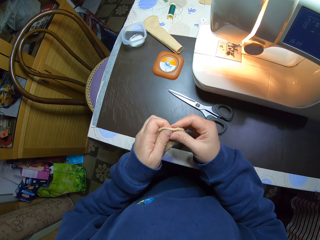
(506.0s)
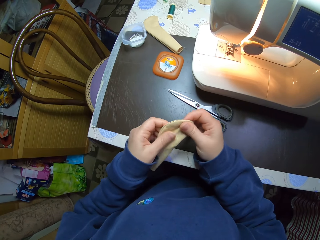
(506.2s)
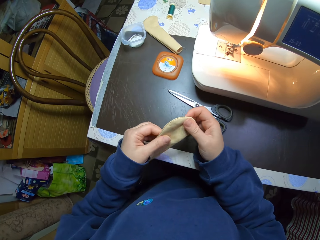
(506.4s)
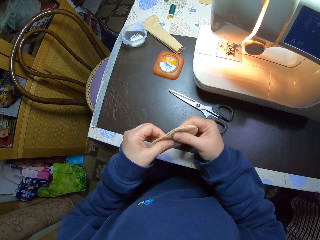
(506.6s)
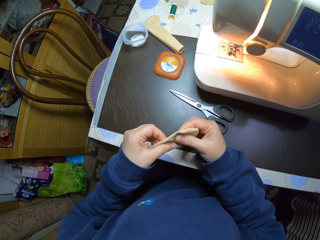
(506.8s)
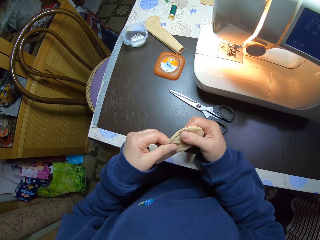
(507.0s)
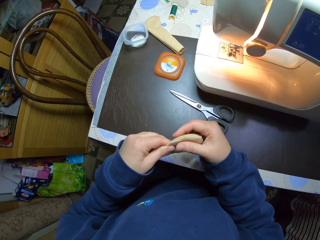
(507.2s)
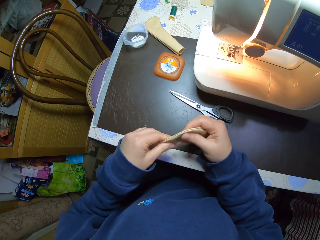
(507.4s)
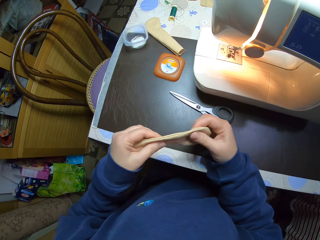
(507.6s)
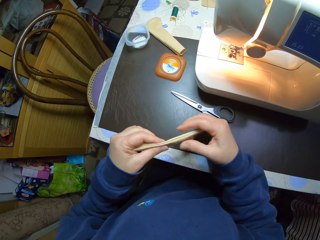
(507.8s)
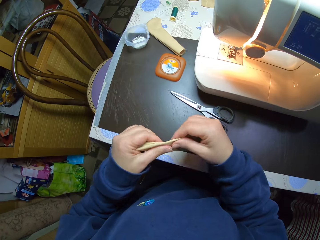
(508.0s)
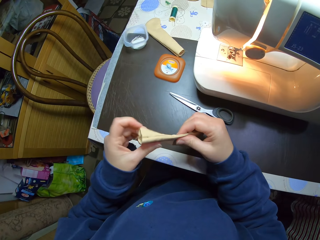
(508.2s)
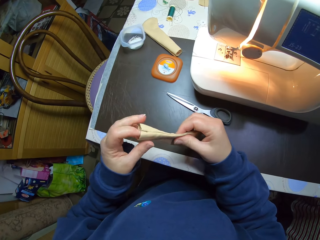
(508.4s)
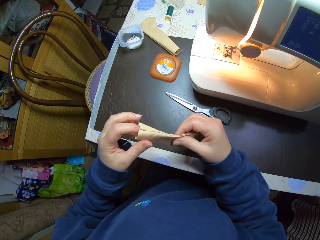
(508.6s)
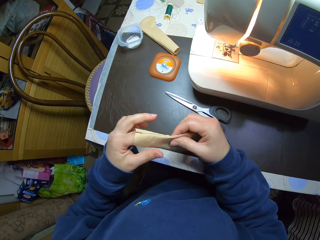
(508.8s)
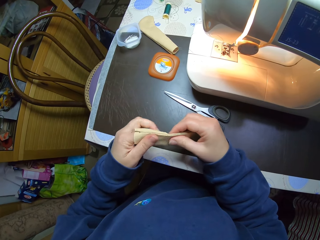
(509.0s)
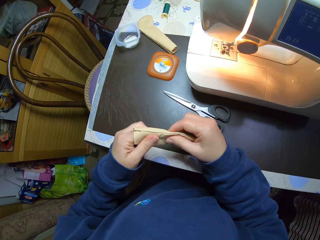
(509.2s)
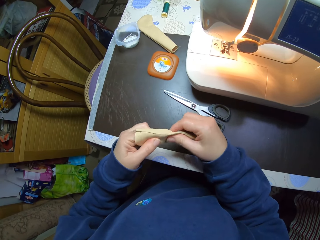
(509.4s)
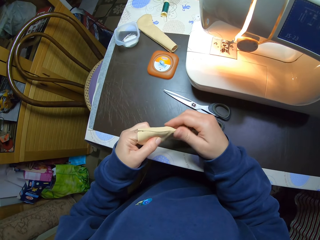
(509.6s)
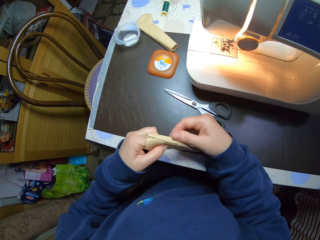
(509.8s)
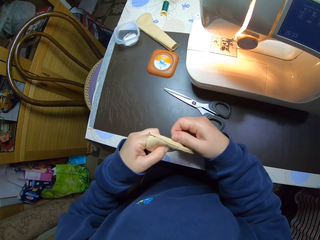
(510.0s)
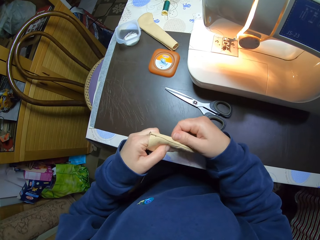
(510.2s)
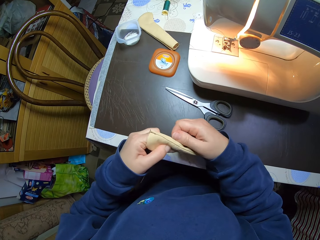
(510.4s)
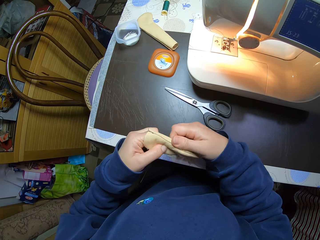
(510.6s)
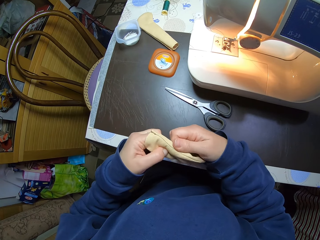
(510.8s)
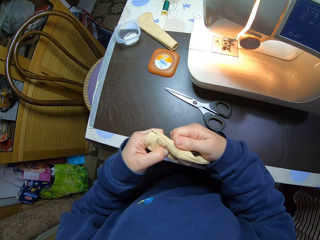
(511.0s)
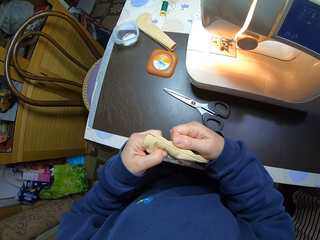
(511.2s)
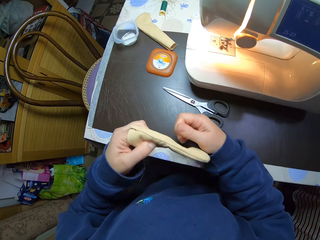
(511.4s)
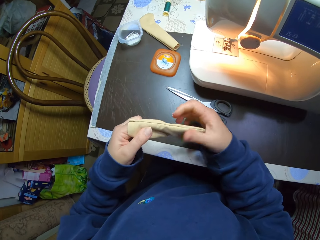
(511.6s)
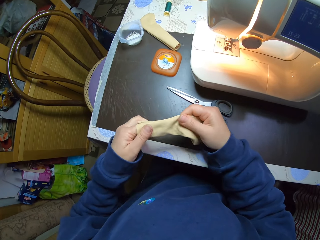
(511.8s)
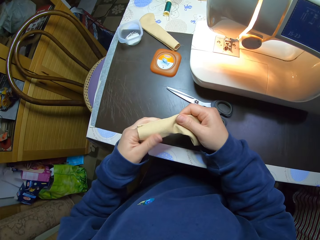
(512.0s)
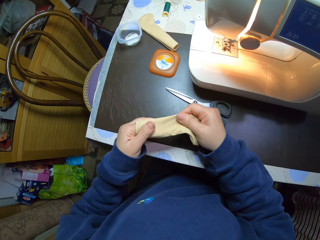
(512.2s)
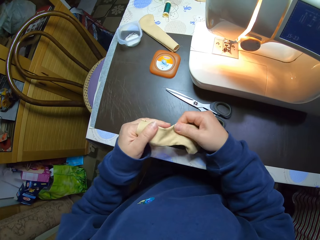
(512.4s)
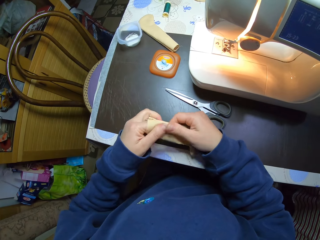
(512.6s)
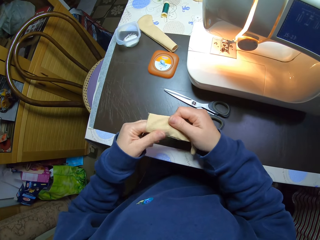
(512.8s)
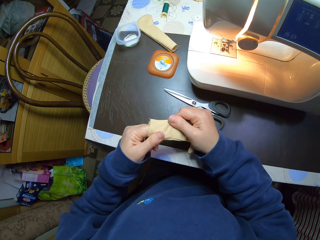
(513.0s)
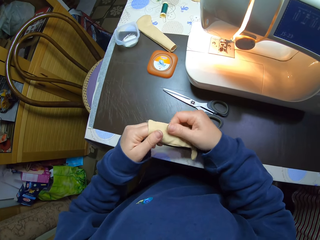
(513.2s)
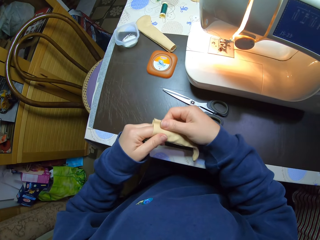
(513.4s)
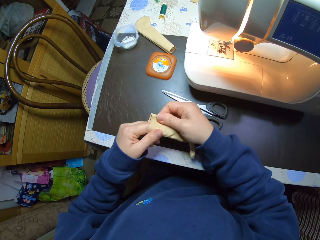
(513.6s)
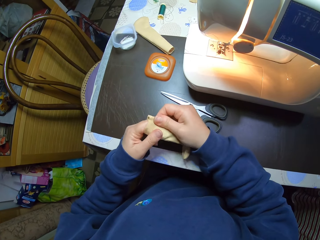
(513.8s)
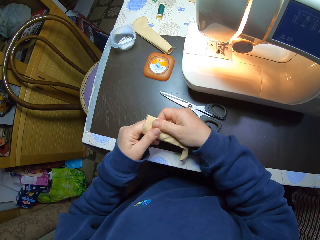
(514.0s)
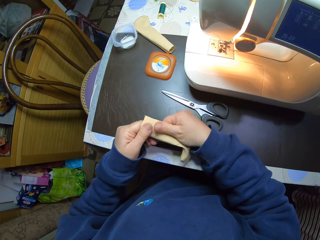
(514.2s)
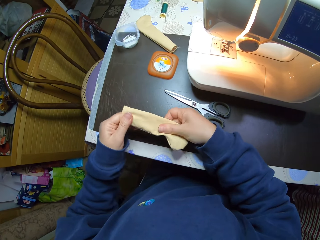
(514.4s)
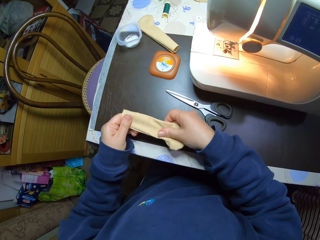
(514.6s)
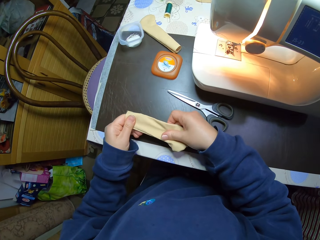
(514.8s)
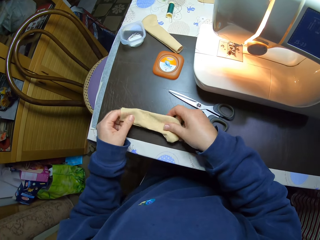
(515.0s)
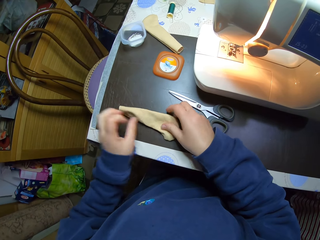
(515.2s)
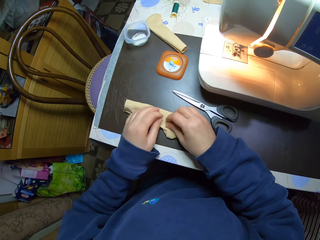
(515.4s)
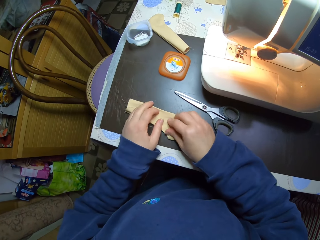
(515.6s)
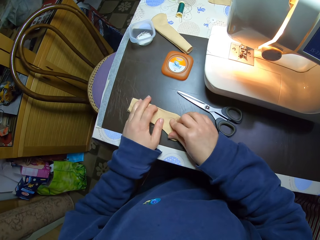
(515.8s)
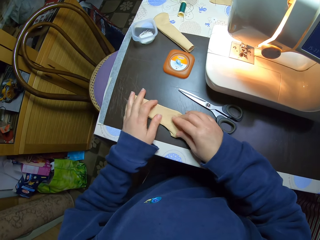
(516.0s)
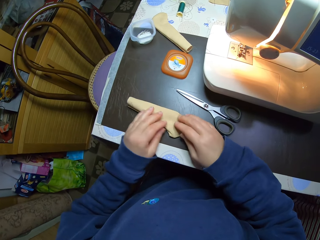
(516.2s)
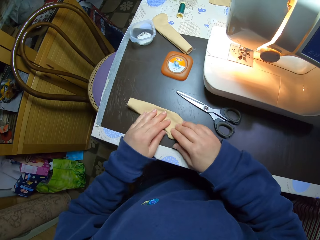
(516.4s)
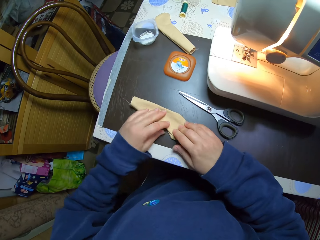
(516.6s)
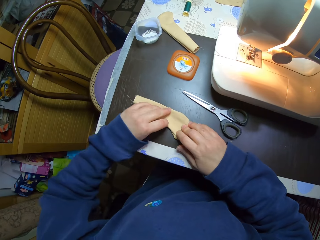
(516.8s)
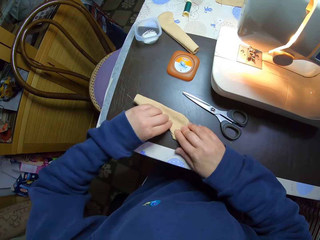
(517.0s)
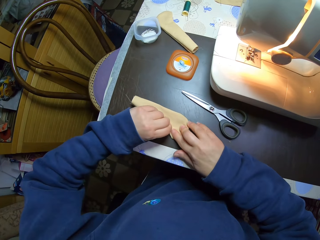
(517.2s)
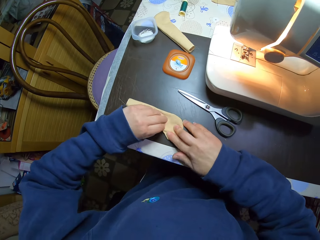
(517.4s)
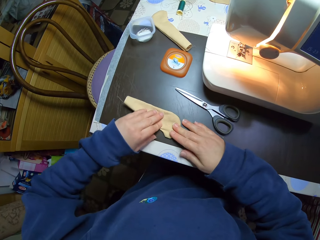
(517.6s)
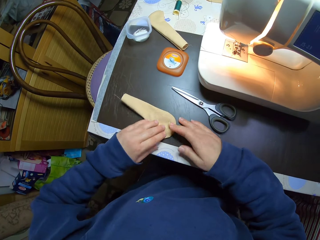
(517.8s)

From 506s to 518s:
The camera wearer aligns the stitched fabric. She puts her left index finger in the fabric. She straightens out the edges of the fabric. She places the stitched fabric on the table. She spreads the fabric on the table with her hands.

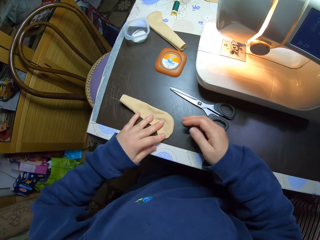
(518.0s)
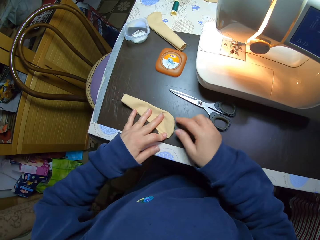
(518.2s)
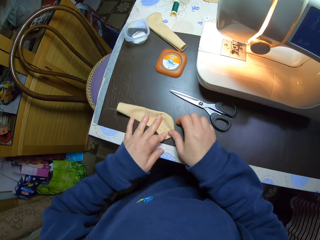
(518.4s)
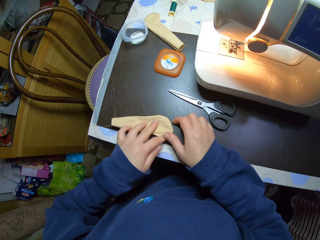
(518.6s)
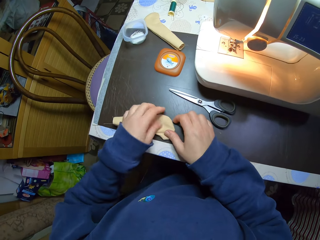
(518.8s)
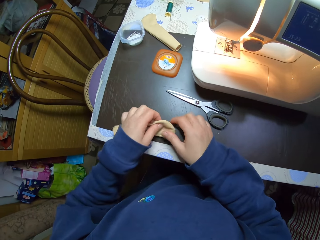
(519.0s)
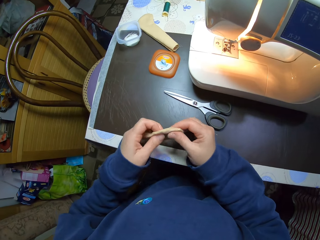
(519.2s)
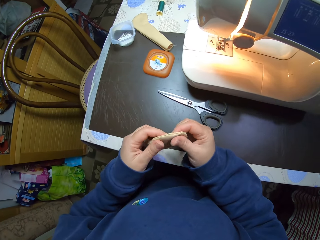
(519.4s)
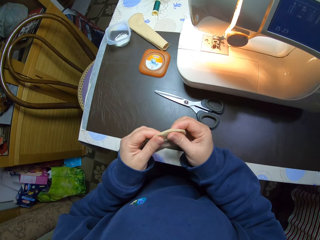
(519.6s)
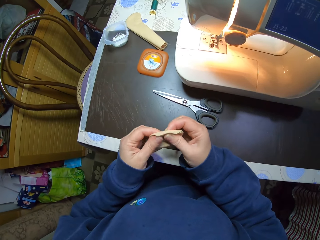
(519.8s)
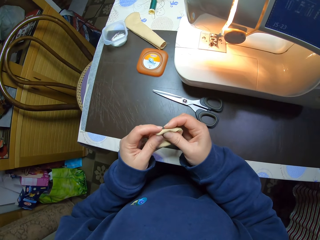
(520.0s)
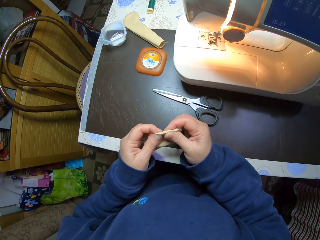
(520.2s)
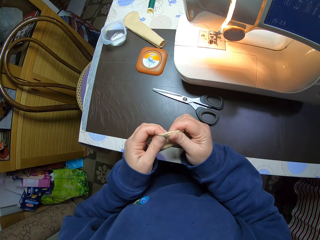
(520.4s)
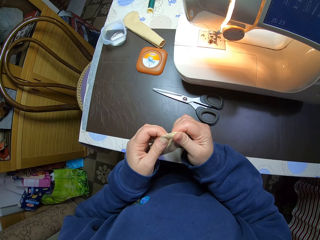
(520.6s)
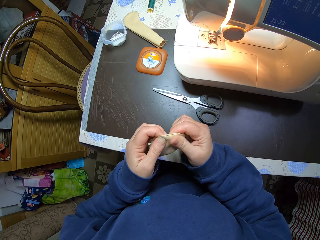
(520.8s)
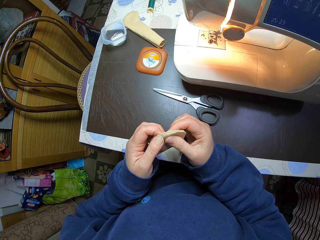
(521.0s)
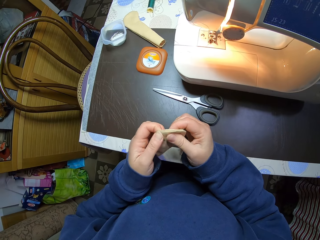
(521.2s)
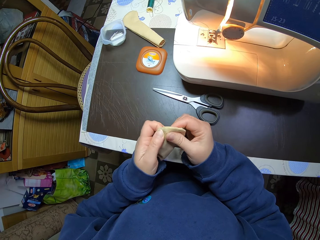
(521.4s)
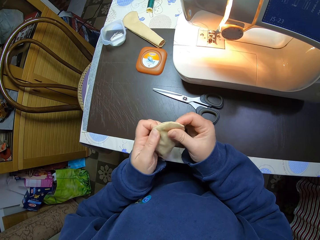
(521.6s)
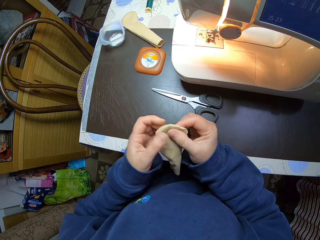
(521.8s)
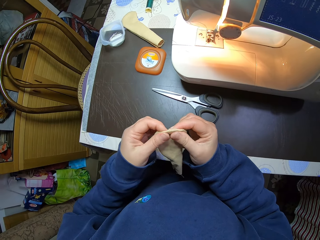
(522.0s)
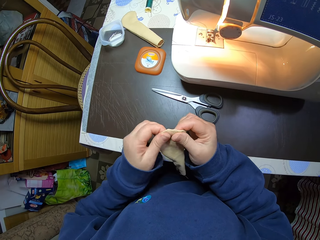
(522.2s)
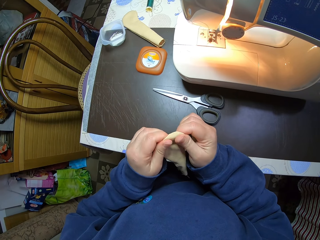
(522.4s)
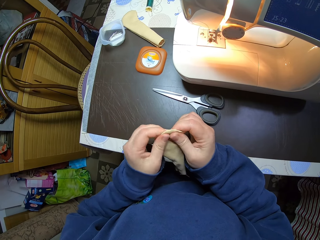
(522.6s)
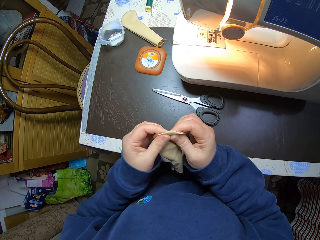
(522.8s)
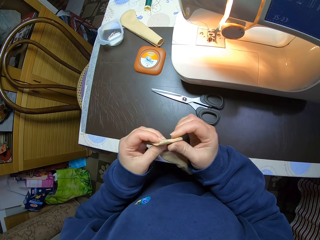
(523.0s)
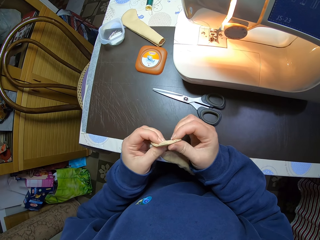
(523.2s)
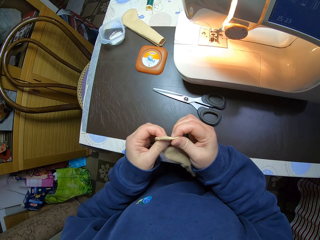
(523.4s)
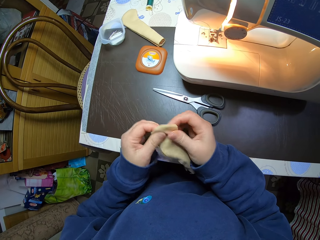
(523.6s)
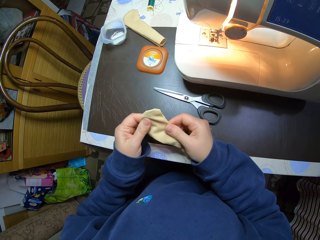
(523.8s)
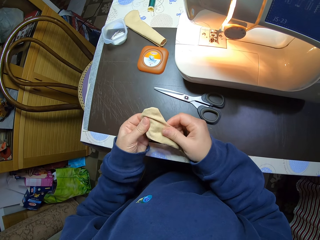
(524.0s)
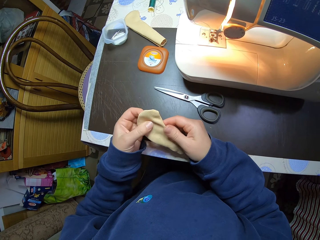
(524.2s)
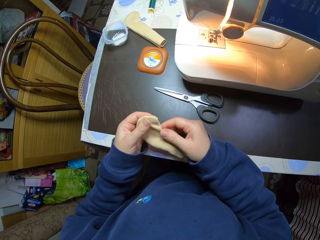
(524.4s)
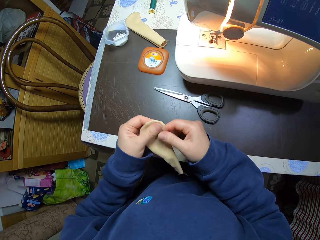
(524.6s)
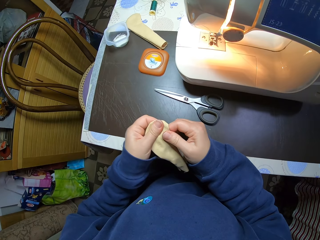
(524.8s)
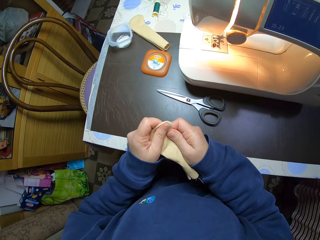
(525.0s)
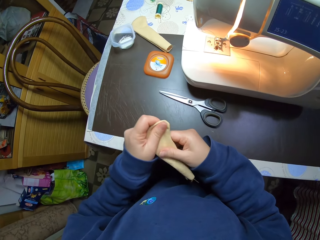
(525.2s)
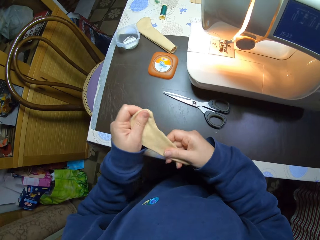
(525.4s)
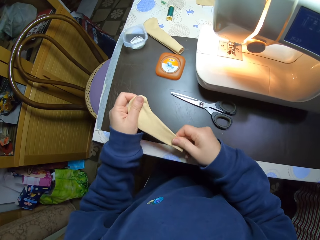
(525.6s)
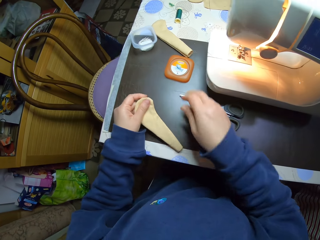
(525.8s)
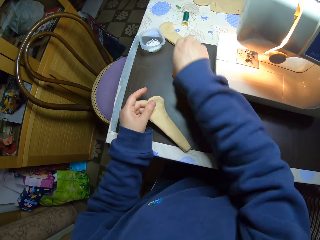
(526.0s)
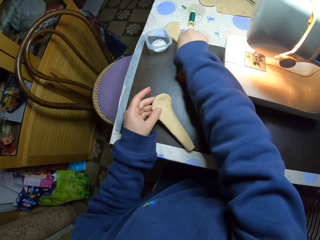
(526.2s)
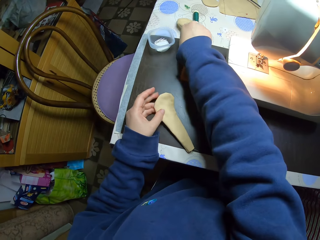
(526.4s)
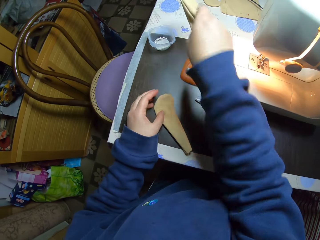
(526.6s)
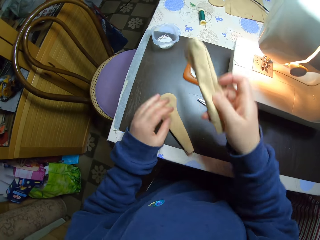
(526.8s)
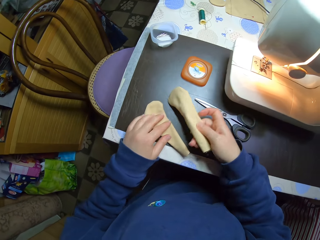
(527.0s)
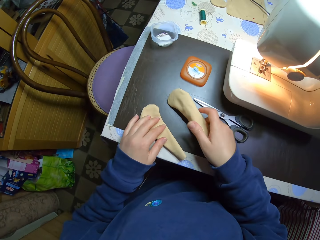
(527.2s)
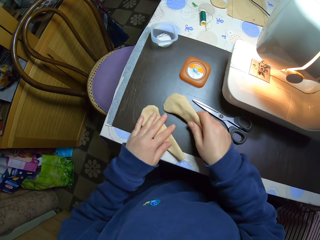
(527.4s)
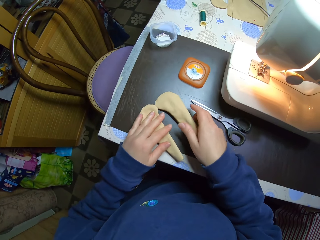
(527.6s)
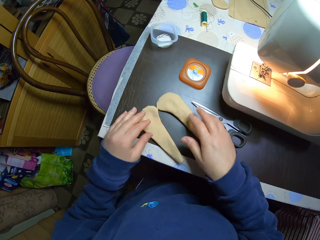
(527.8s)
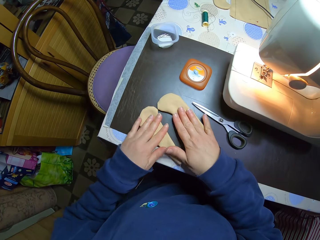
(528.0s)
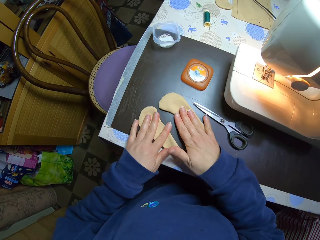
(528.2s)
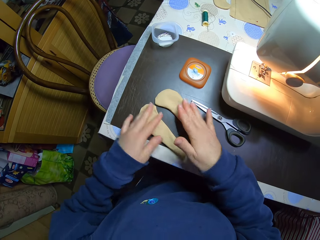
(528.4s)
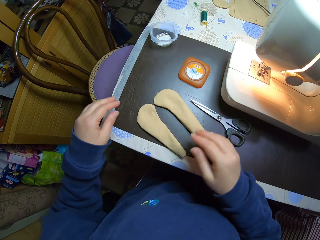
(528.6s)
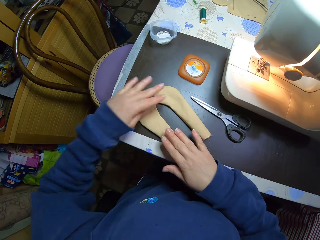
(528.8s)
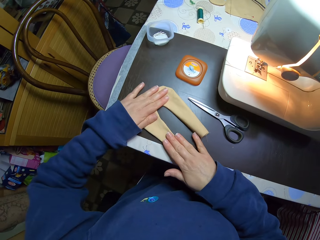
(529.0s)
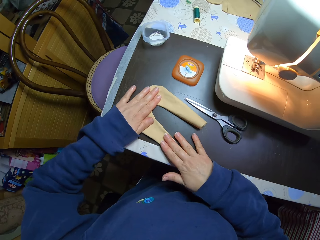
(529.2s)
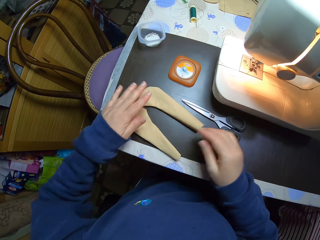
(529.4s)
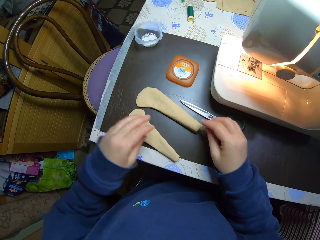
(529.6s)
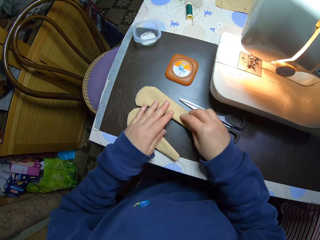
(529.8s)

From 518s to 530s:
The camera wearer aligns the stitched fabric. She picks the fabric from the table again. She rubs the edges of the fabric with her hands. She aligns the stitched fabric. She spreads the fabric slightly. She drops the fabric on the table. She picks another fabric from the table with her right hand. She places the fabrics beside each other on the table. She presses the fabrics on the table with her hands. She aligns the stitched fabrics.
